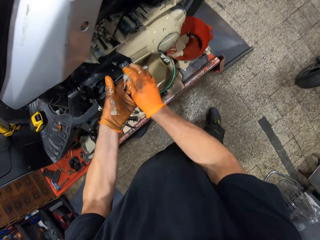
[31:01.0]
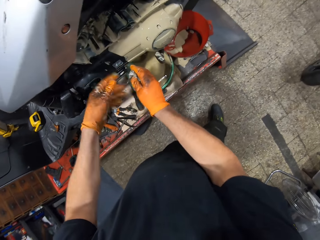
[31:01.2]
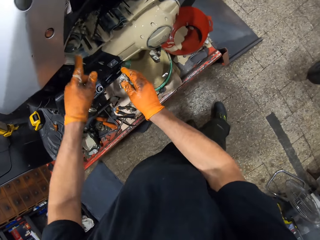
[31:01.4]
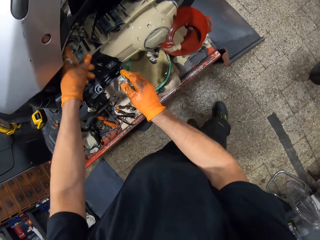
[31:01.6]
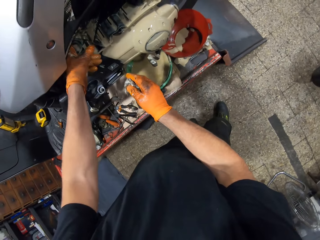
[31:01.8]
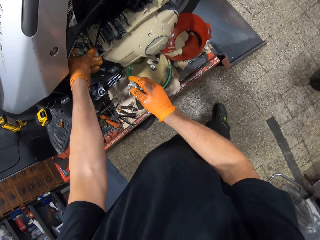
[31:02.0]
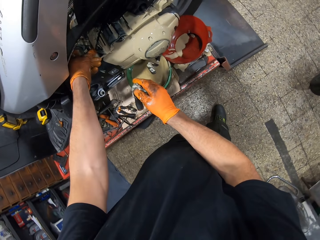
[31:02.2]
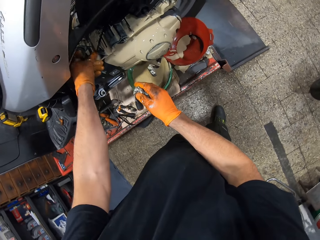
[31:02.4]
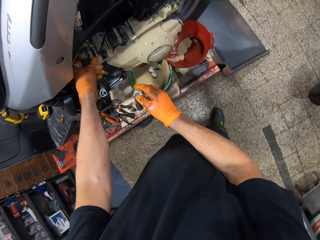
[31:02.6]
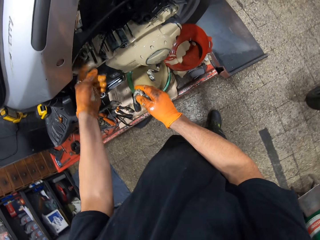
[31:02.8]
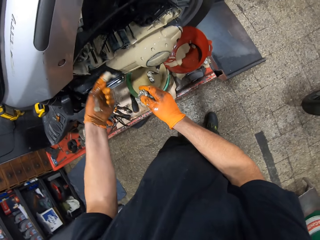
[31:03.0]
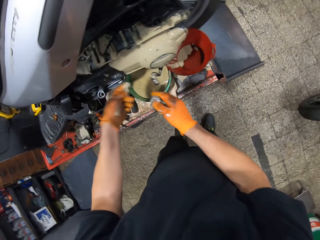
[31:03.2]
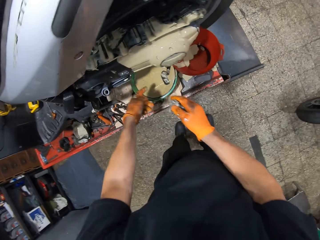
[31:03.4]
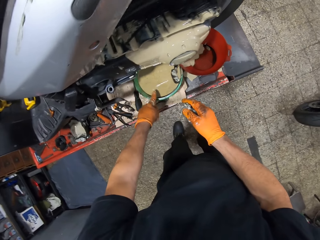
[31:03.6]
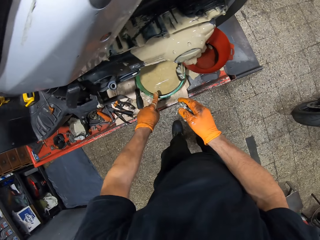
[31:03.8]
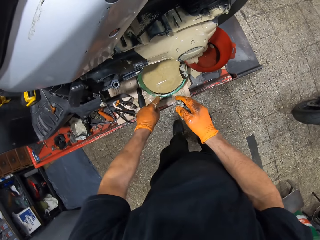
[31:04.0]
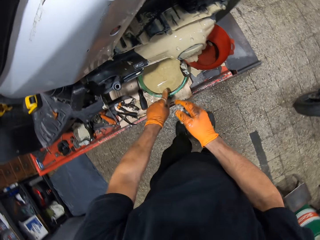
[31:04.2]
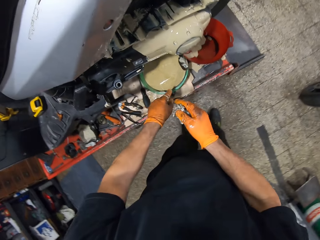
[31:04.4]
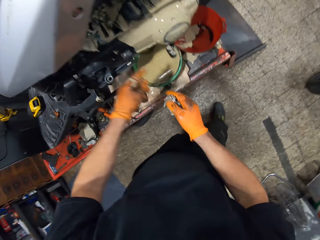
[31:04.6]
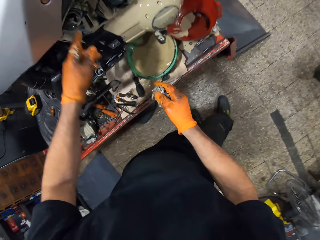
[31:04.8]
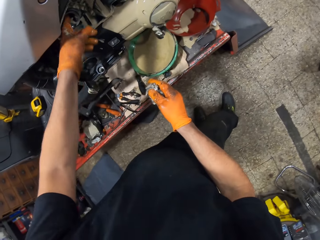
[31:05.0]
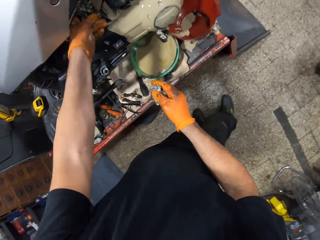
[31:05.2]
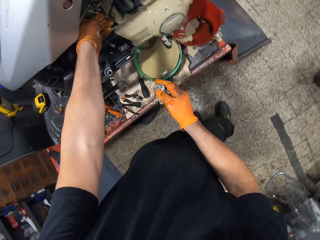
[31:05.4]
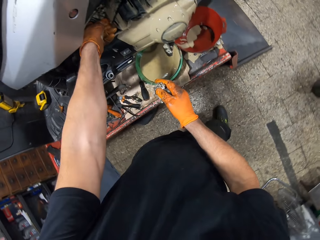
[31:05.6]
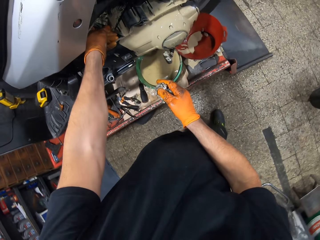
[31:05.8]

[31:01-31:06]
The camera wearer cleans his gloved left hand with the tissue in his gloved right hand.

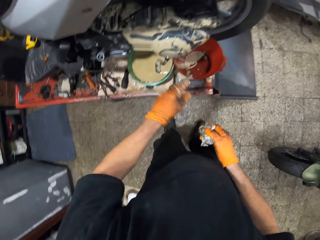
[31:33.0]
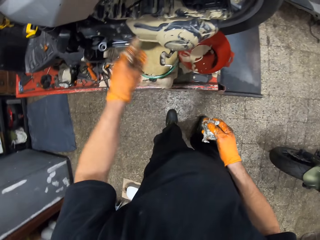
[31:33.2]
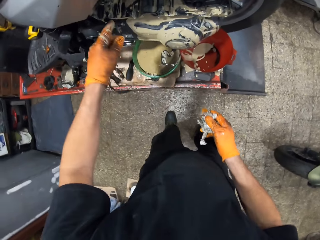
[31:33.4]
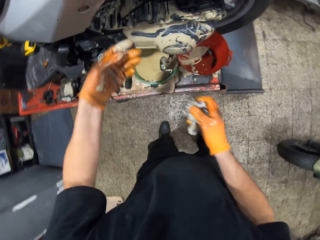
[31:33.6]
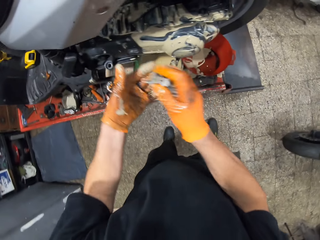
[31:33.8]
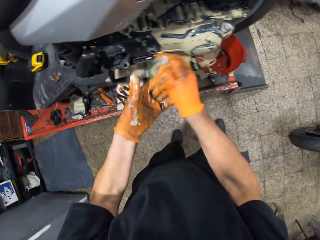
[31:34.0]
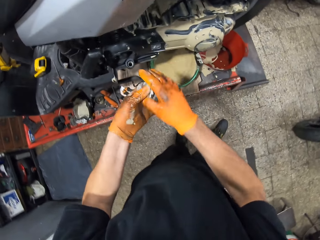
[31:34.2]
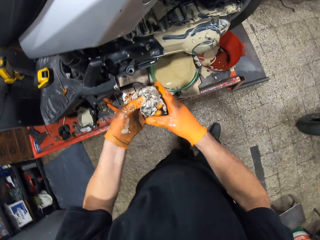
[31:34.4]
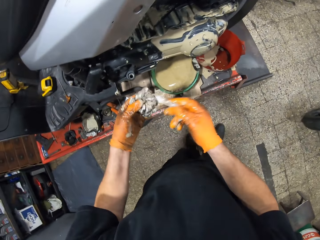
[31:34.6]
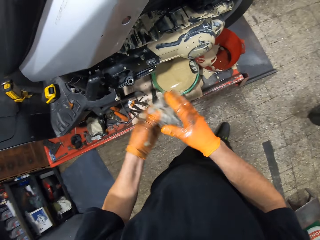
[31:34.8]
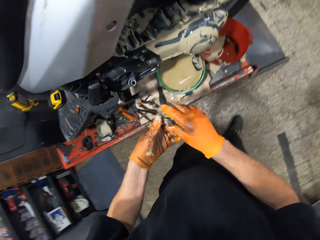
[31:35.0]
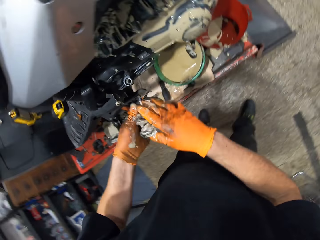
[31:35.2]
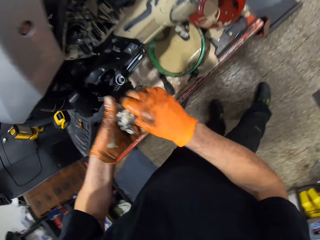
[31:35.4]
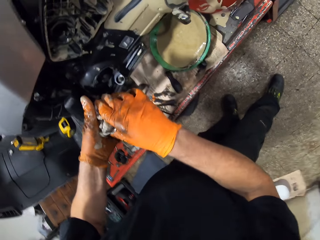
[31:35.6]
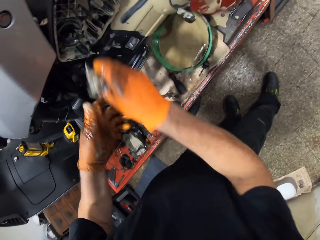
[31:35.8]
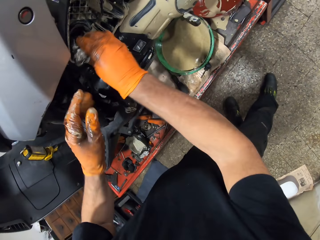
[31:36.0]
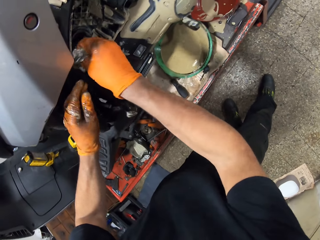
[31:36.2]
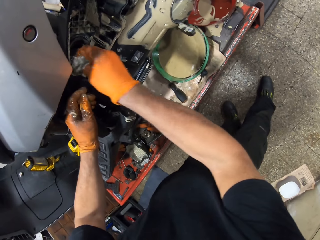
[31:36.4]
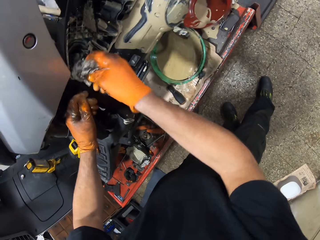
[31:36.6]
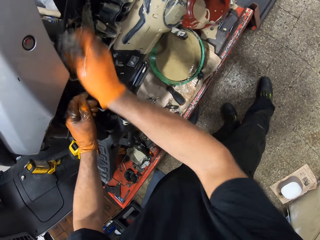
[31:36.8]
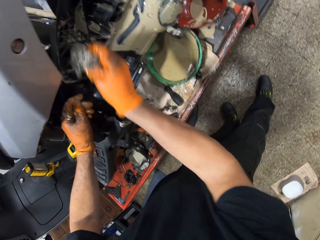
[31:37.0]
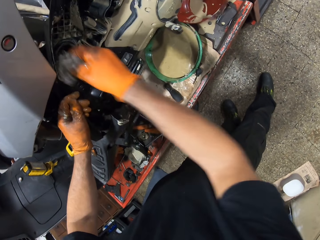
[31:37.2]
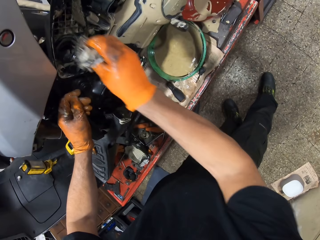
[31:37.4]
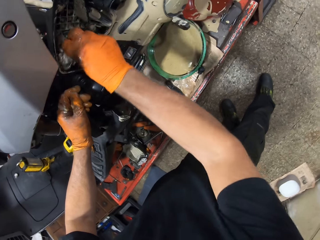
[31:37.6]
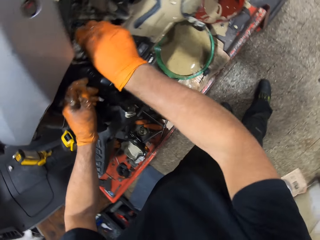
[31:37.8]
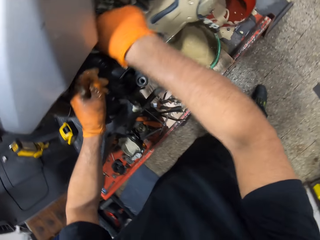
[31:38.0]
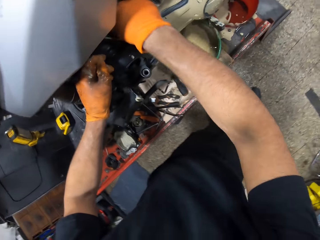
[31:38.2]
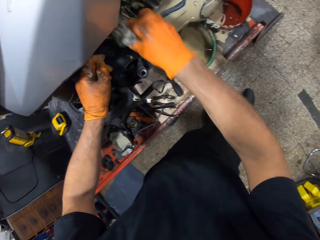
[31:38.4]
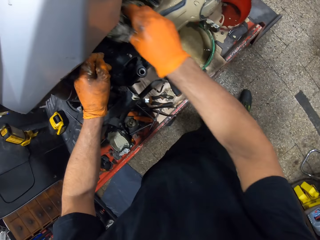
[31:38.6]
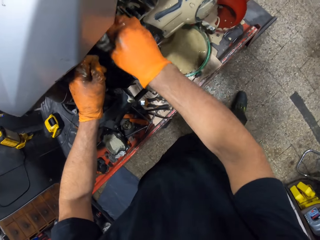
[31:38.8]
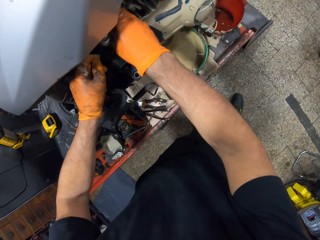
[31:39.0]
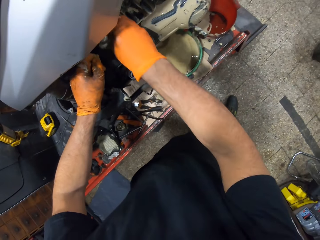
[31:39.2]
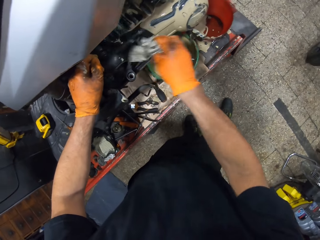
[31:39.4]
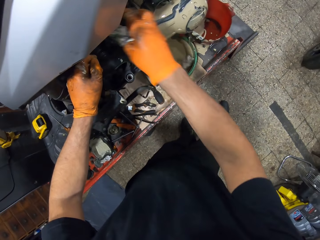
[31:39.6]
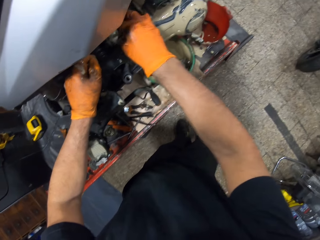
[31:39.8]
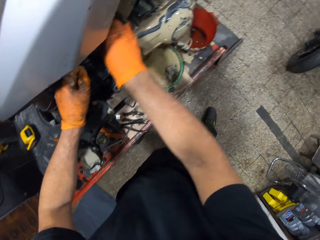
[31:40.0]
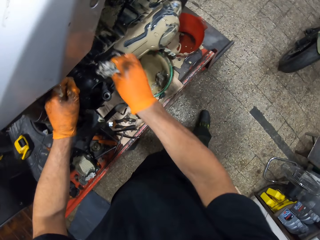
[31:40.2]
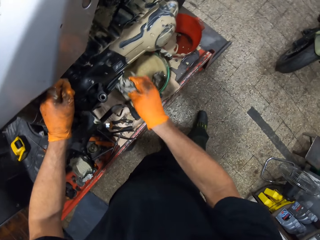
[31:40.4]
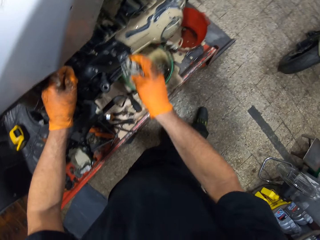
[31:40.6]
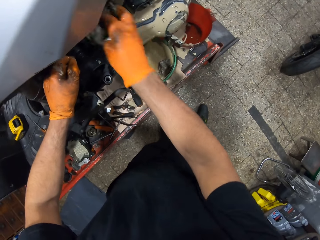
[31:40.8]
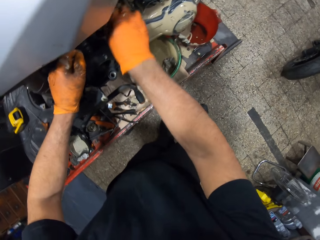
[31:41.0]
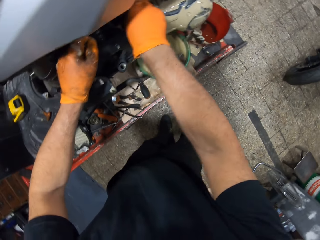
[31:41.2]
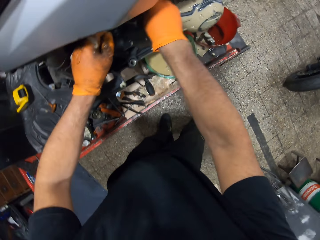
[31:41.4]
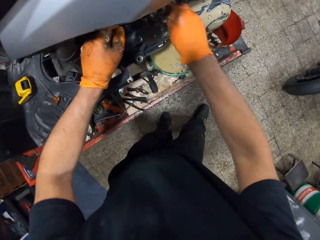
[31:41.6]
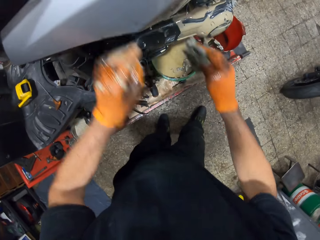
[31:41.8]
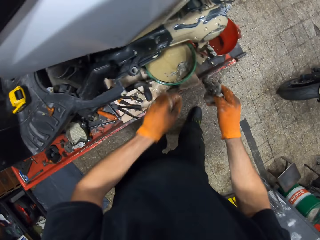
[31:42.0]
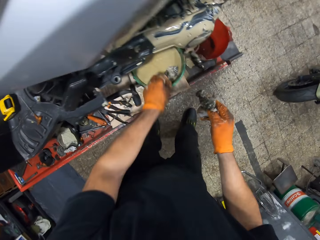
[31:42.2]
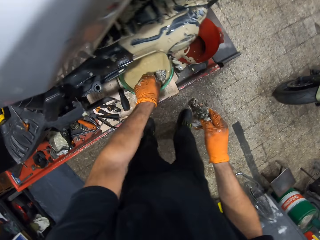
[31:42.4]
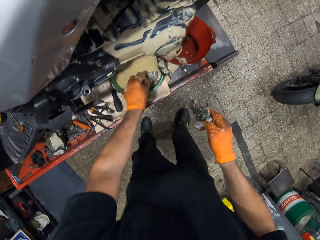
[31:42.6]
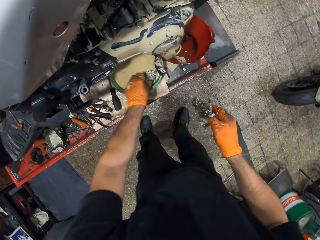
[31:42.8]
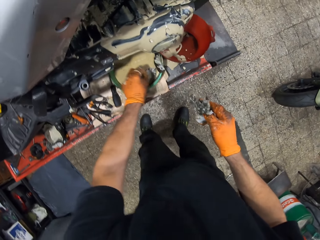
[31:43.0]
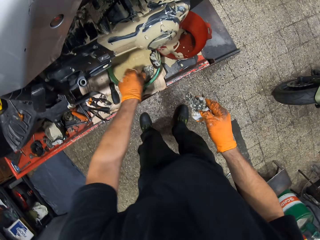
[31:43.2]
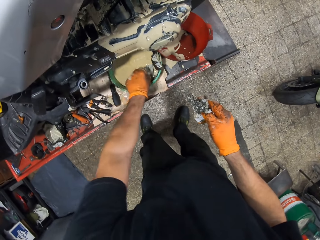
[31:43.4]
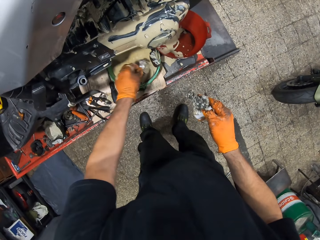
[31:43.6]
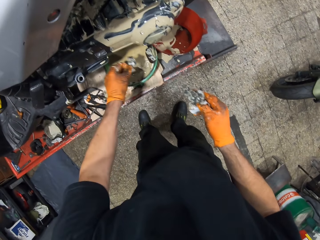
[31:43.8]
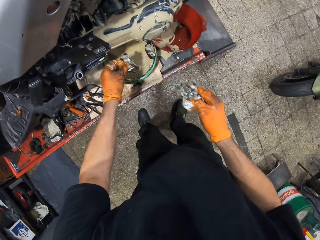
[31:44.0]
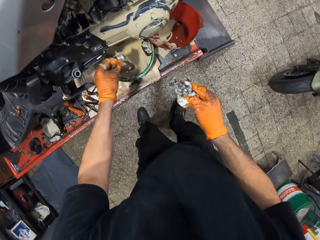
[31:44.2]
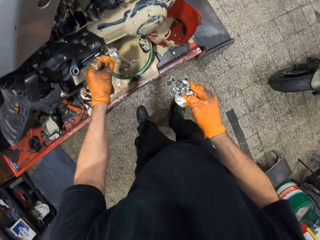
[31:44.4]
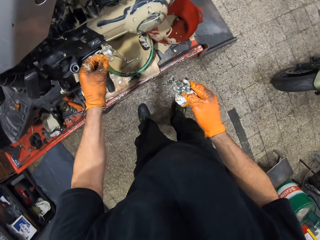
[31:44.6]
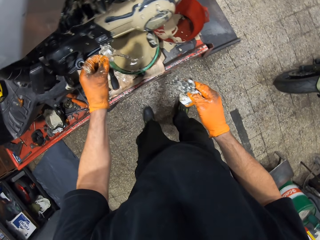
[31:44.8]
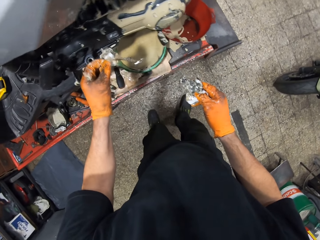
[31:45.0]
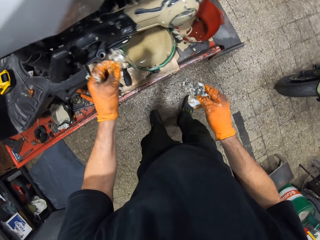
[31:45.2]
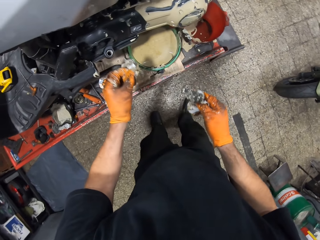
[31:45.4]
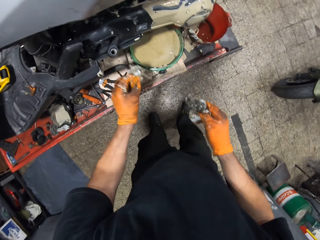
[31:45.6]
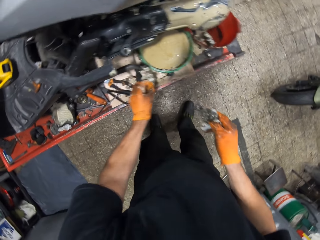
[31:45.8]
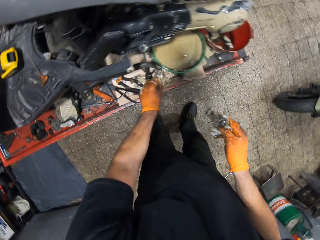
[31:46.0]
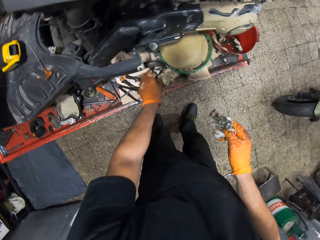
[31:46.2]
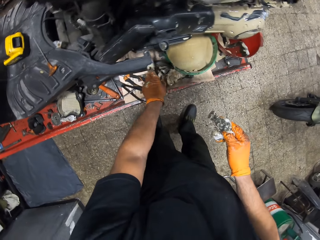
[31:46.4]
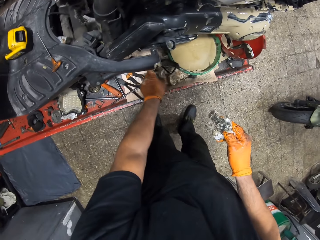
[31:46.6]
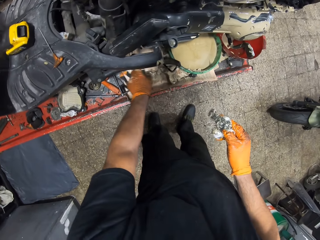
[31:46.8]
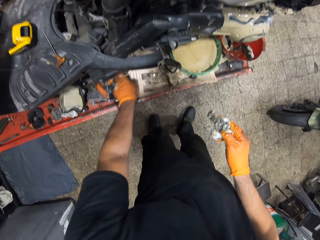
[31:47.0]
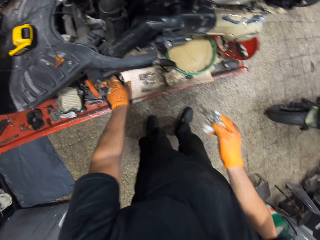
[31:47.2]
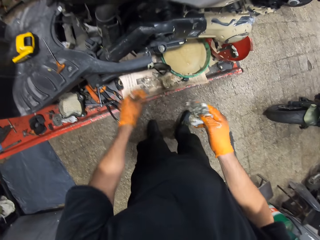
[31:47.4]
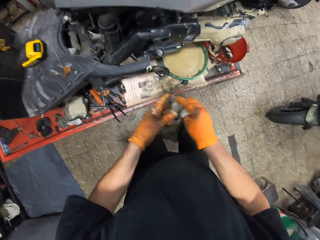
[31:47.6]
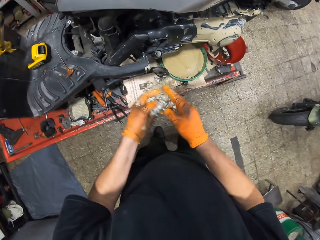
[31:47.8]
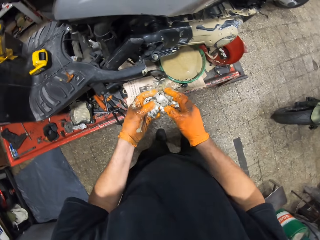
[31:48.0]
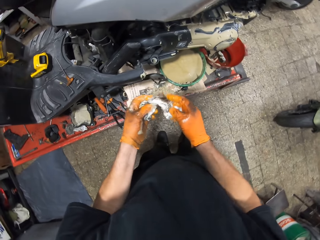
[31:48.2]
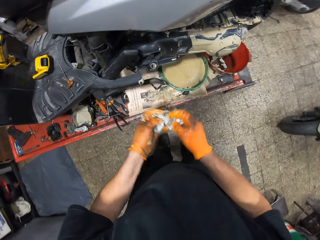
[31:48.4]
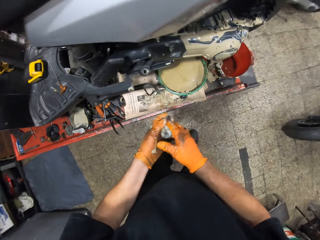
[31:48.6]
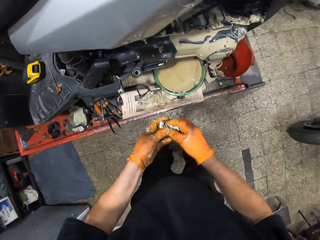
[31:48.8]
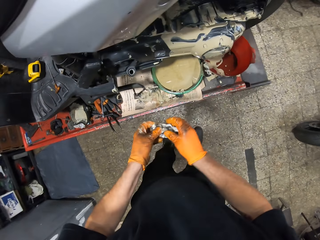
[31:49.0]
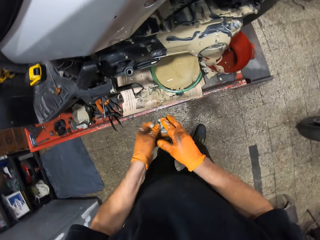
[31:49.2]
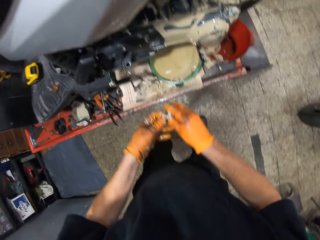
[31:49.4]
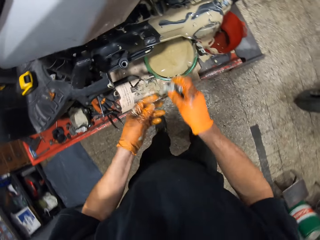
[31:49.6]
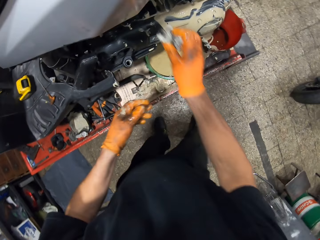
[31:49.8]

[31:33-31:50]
The camera wearer cleans both gloved hands with the tissue. He wipes off oil from the motorcycle with the tissue in his gloved right hand. He removes the tissue from the oil bowl on the table with his gloved left hand. He drops the paper or wiping cloth on the workshop lift table with his gloved left hand. He holds the wiping cloth.
